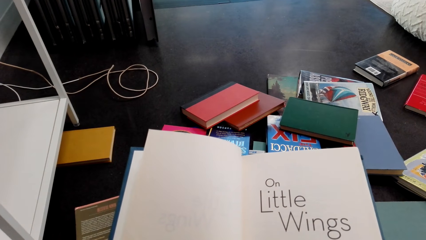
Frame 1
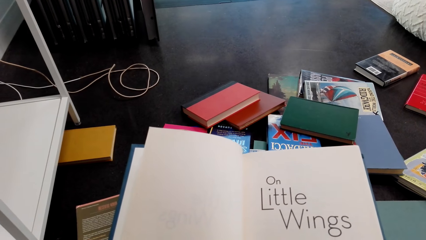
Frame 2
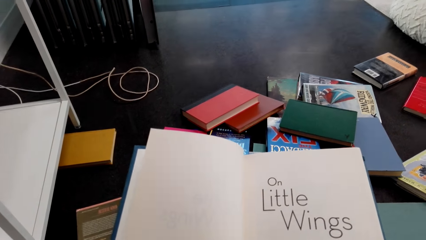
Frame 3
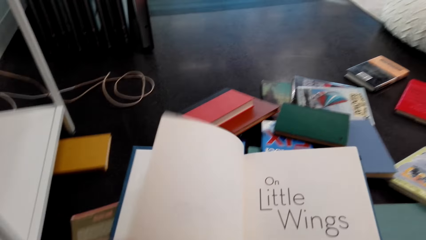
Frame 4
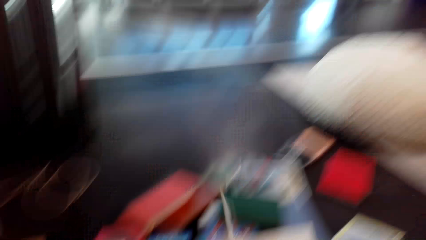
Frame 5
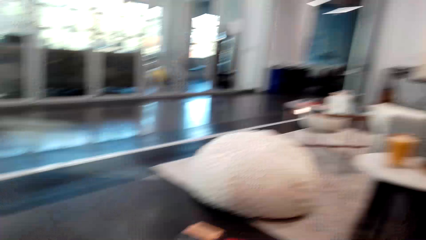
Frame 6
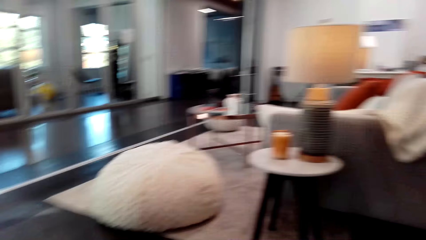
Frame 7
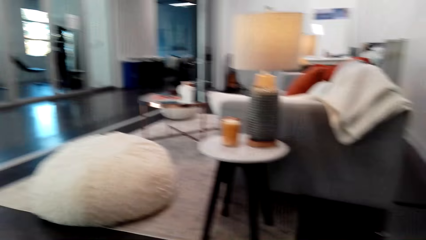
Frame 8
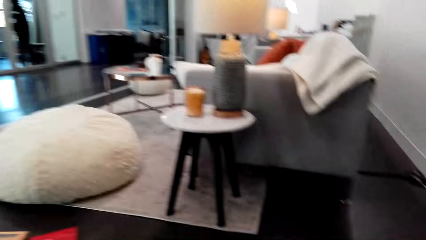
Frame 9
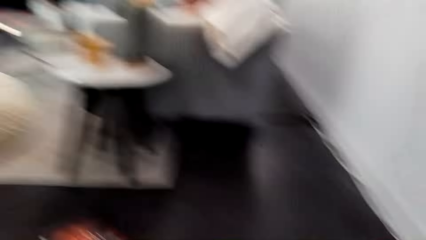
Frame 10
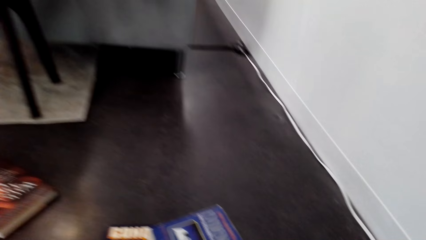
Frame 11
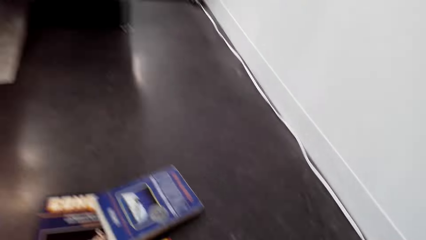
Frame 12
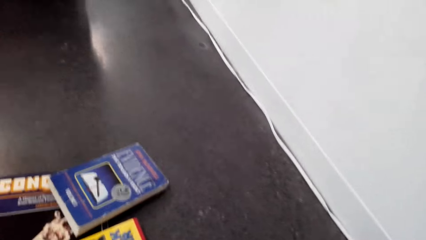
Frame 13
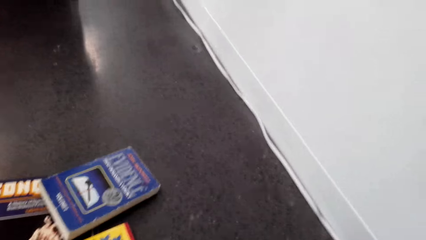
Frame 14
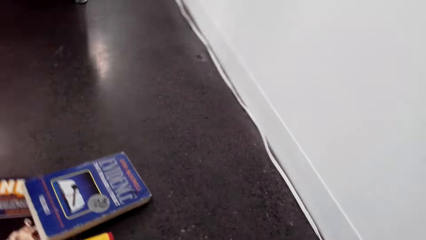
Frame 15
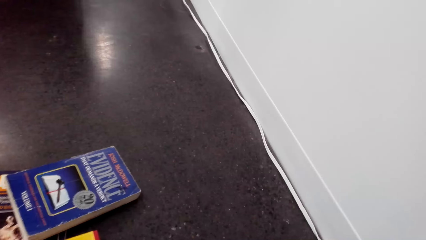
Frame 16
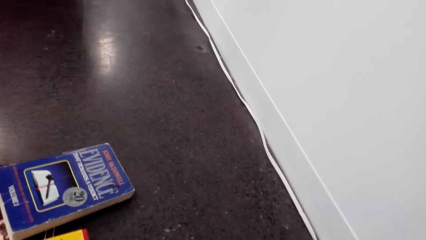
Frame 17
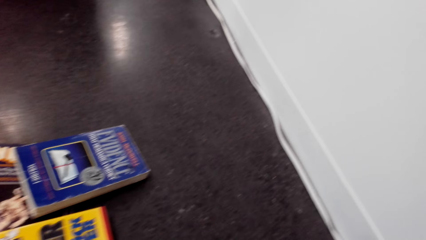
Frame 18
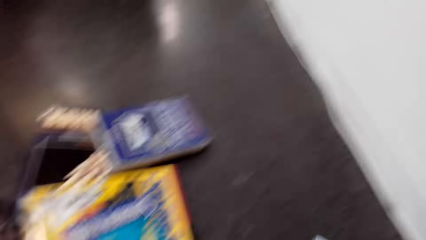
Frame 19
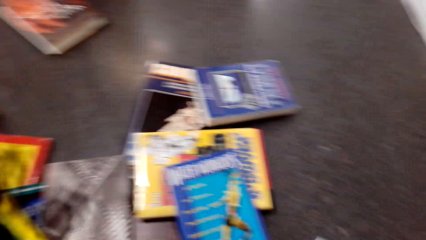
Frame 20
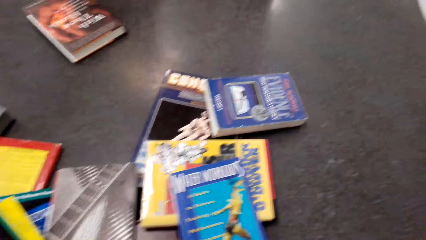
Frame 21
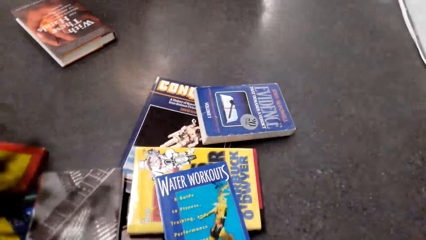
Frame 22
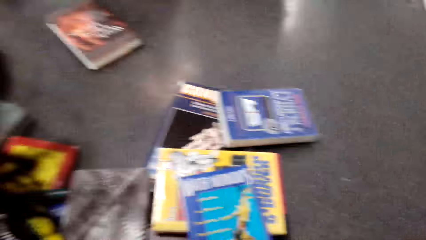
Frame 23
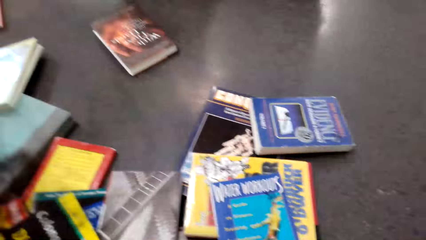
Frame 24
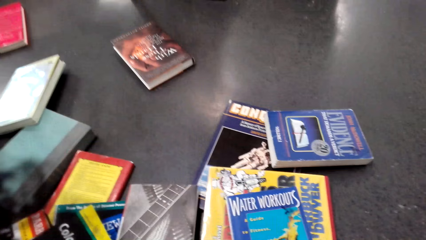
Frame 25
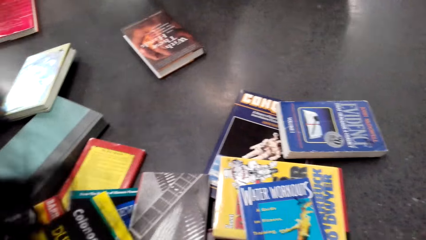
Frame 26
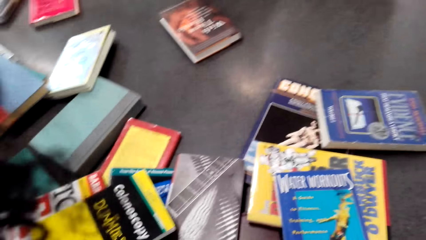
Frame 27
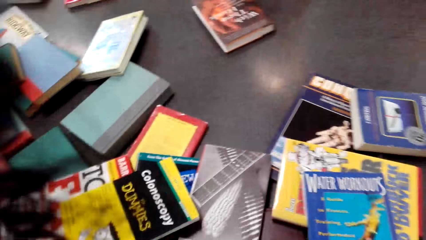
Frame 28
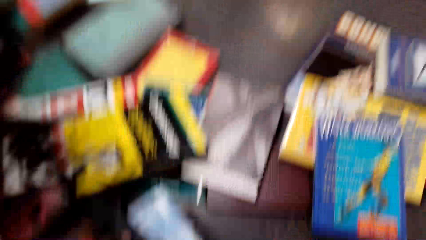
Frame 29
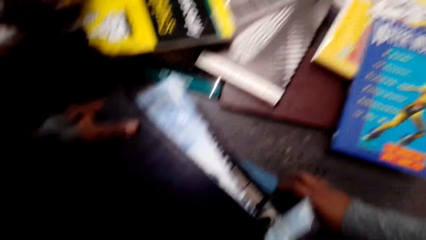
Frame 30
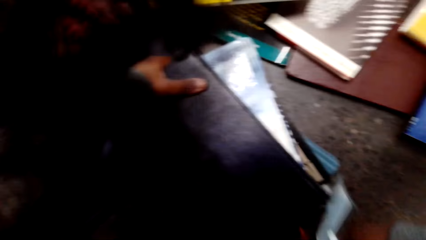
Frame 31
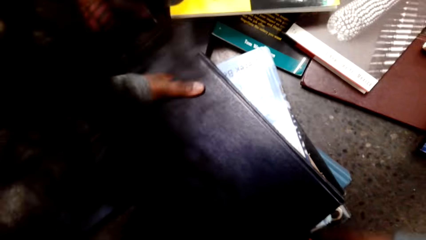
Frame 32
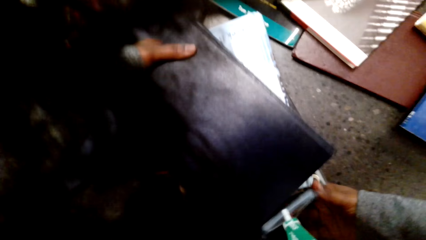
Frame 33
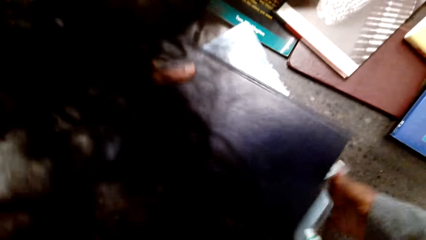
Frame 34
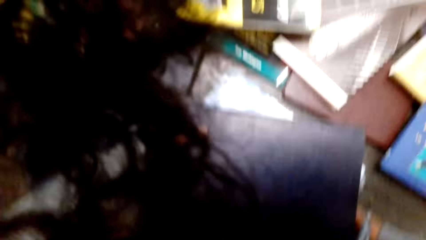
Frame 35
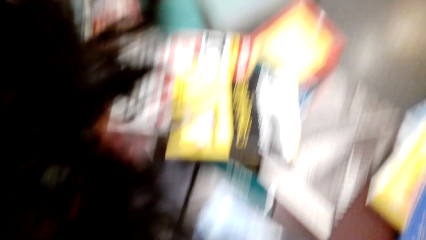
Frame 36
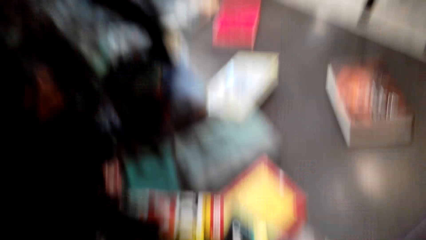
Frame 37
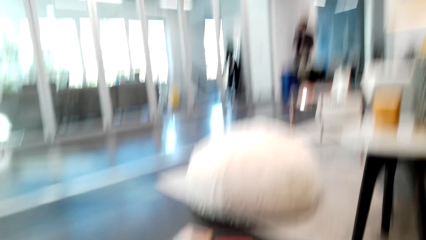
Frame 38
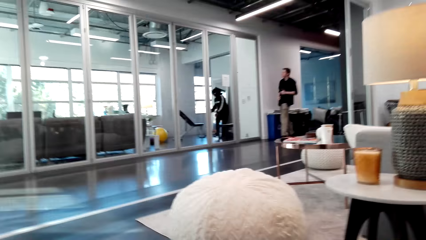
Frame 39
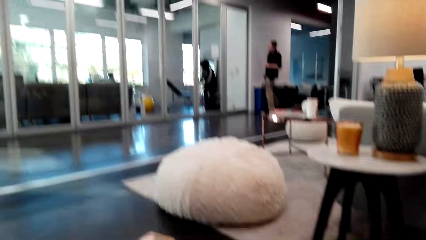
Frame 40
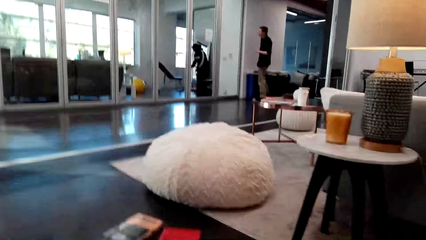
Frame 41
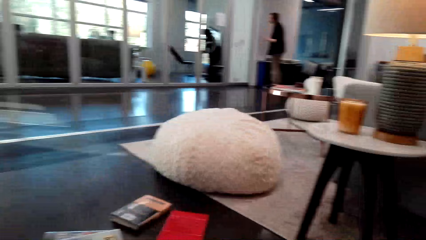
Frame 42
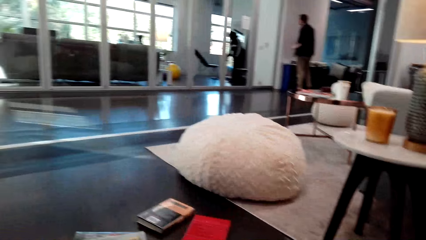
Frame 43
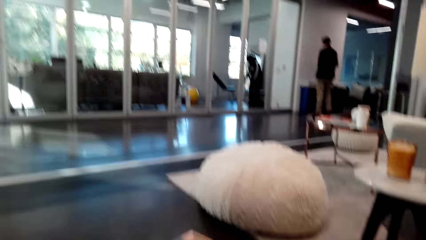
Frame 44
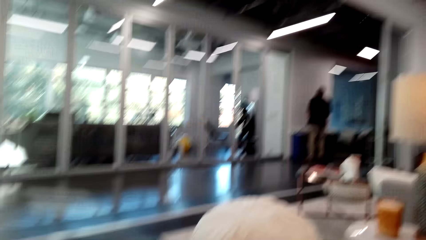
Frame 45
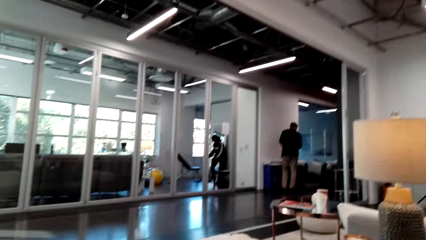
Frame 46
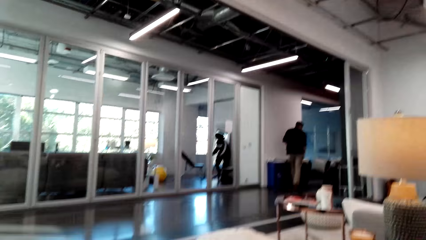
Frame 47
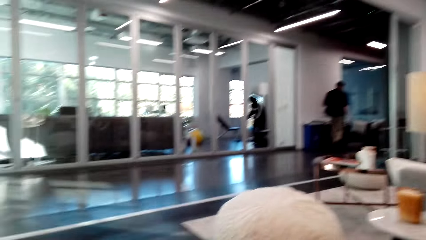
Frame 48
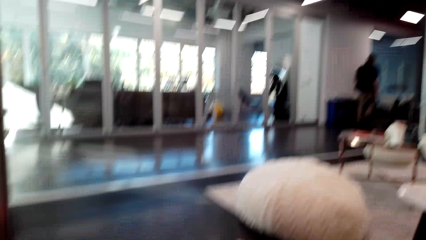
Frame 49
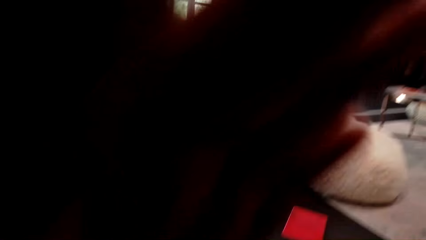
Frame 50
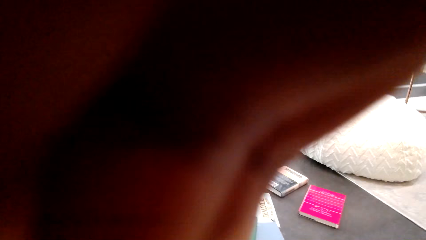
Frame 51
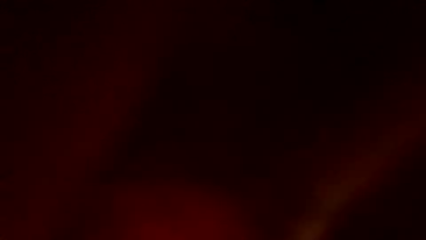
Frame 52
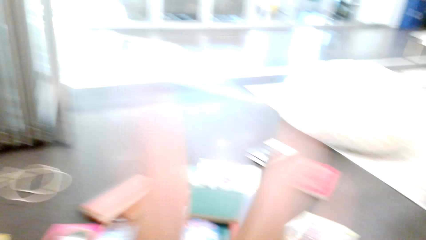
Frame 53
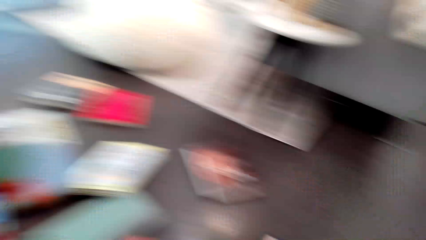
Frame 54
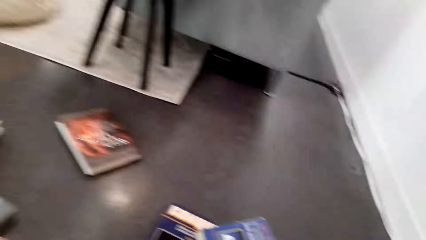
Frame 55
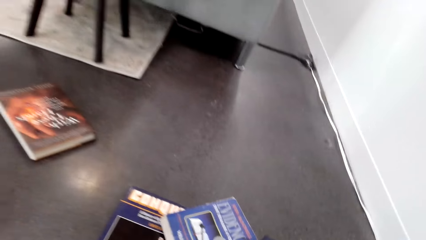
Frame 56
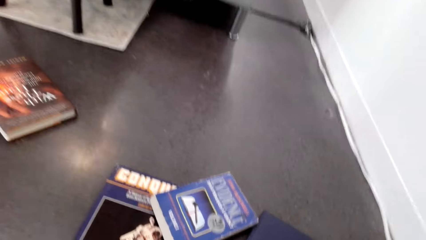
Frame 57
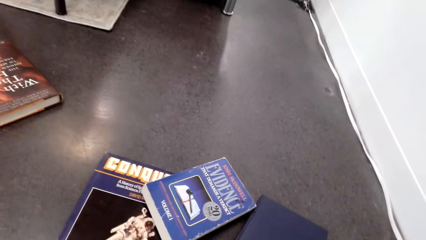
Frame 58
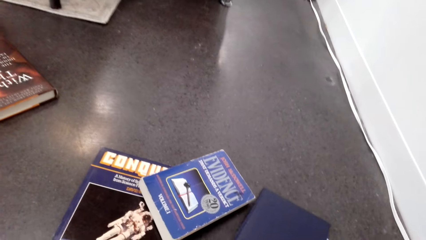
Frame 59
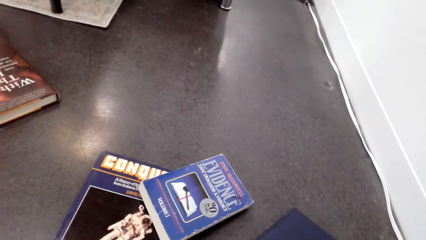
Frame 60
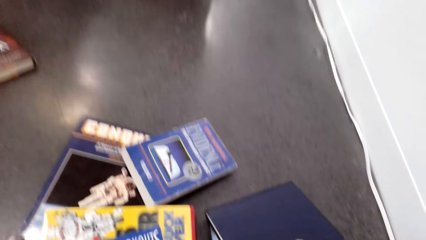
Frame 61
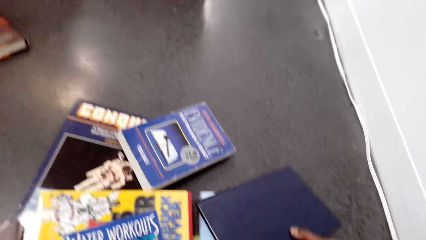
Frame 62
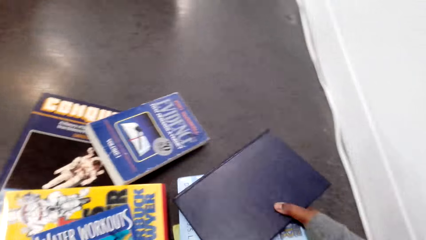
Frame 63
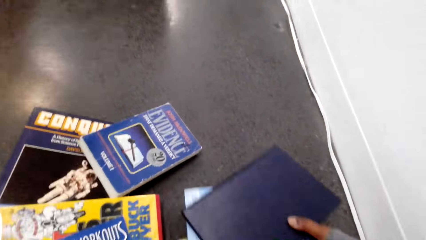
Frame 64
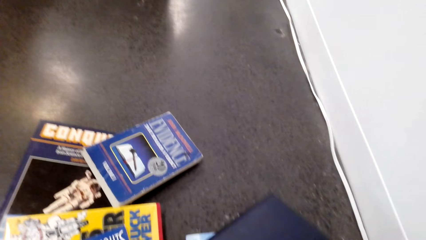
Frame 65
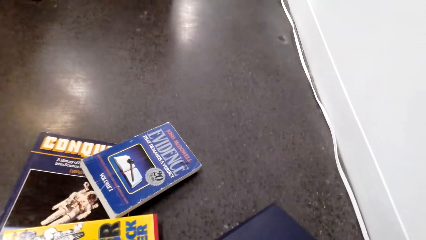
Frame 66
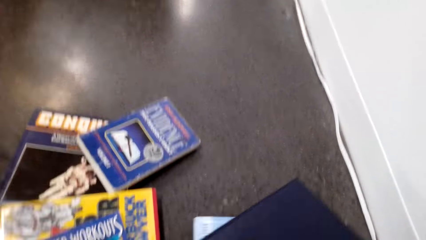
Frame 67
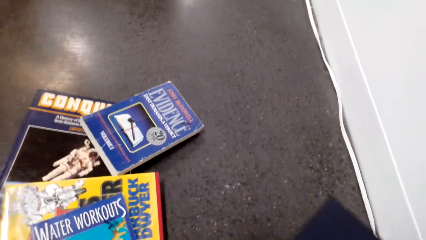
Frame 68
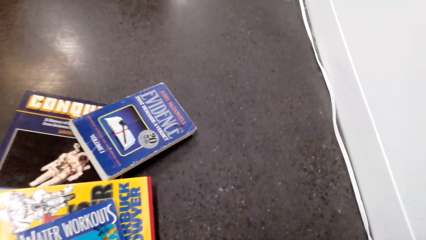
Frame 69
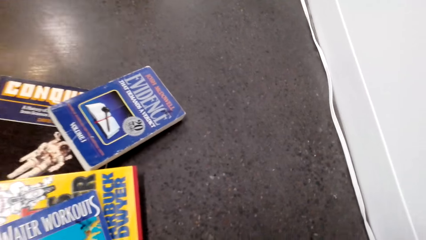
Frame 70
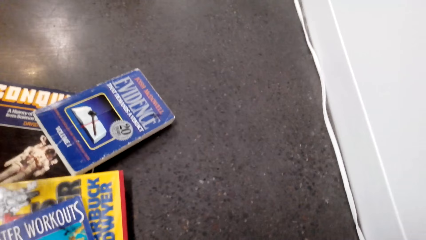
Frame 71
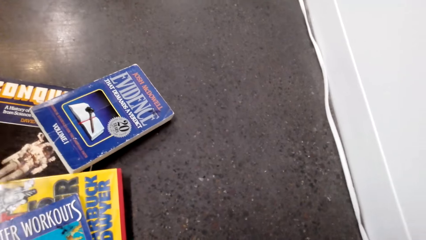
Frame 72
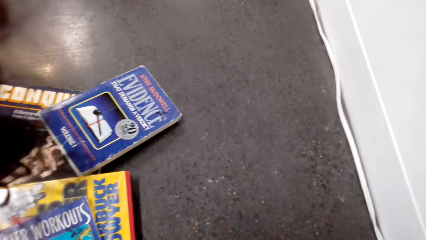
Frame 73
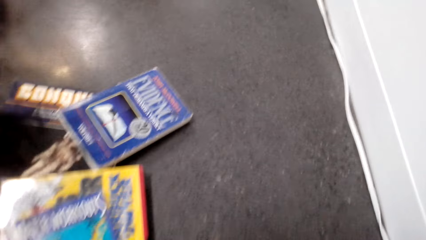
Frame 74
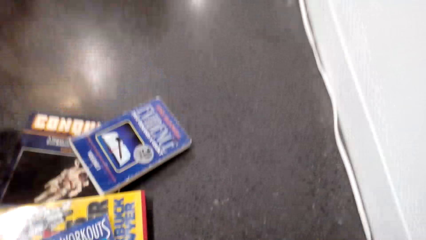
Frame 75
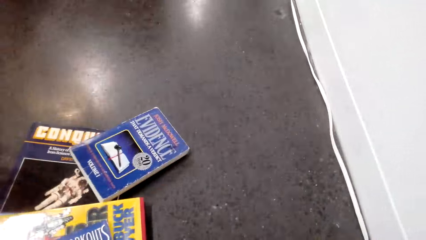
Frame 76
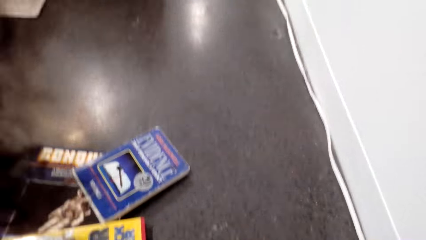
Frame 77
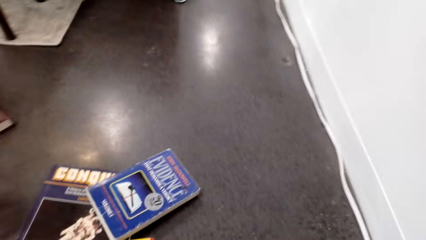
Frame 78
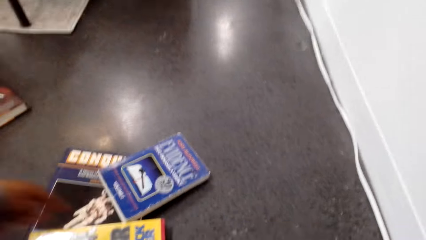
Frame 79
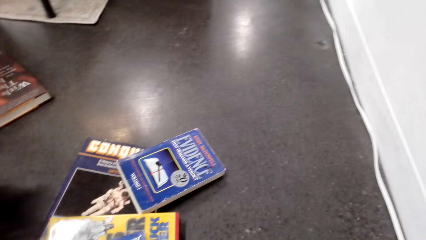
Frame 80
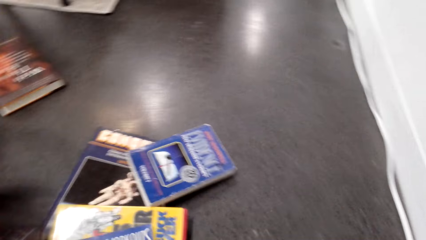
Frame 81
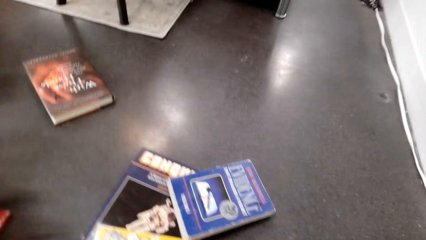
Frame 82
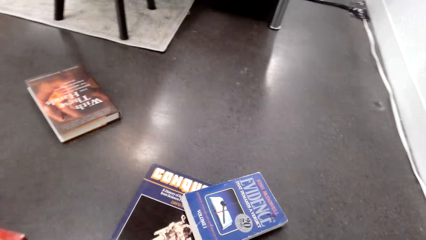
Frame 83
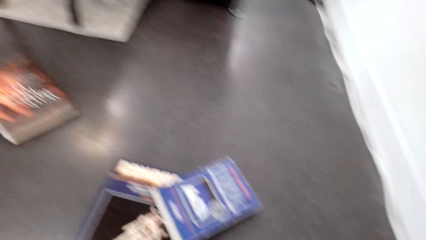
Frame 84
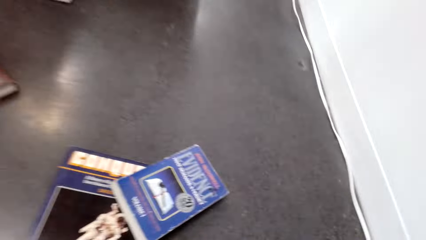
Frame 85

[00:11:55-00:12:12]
The camera wearer looks around. They put the book aside. They put the books together. They hold the book on both hands. They look around. They move the right hand. They look around. They take the book on the floor with the right hand. They put the books together.
